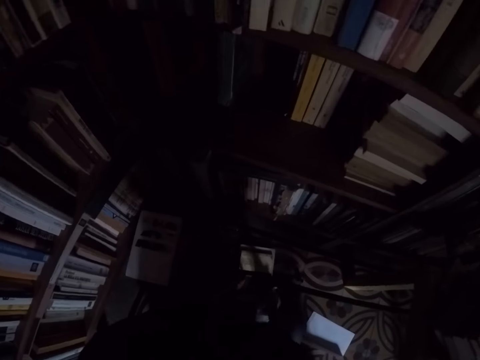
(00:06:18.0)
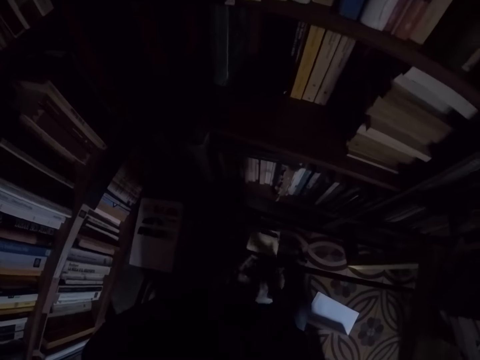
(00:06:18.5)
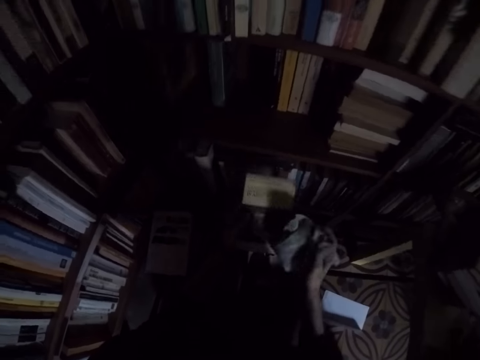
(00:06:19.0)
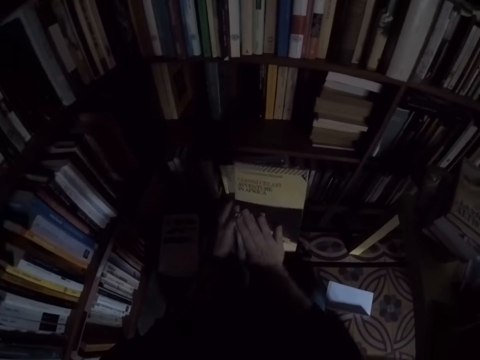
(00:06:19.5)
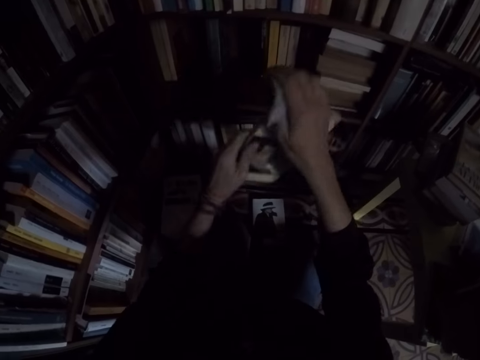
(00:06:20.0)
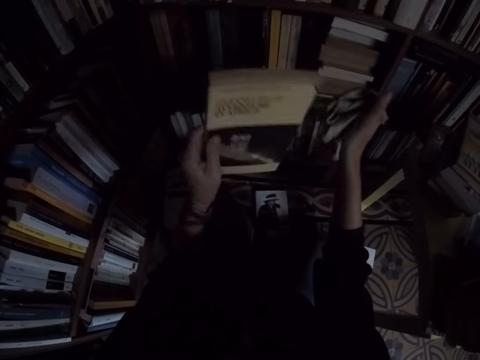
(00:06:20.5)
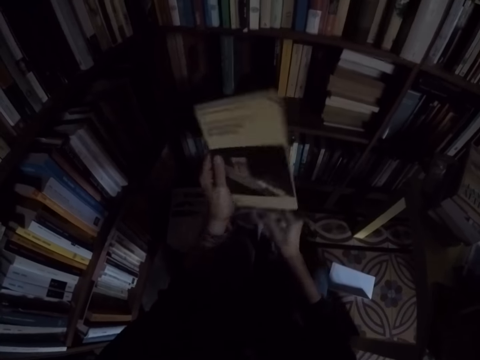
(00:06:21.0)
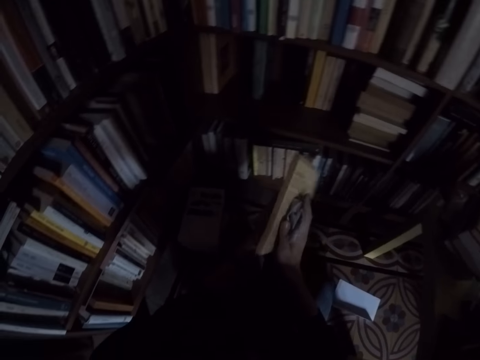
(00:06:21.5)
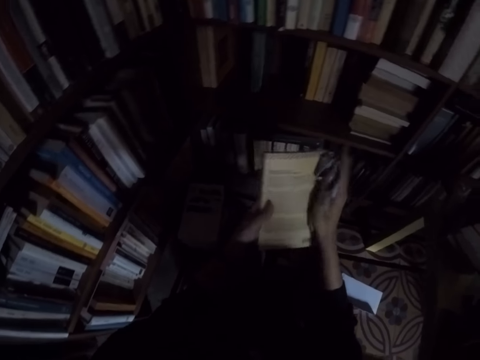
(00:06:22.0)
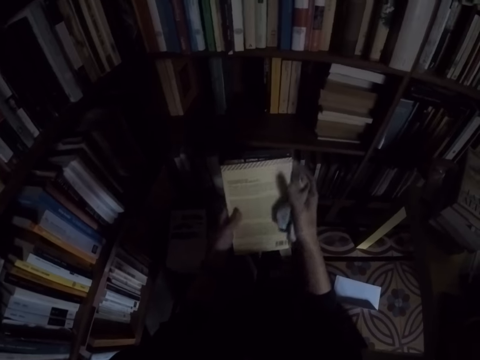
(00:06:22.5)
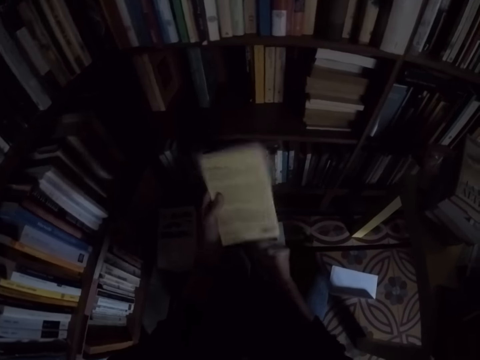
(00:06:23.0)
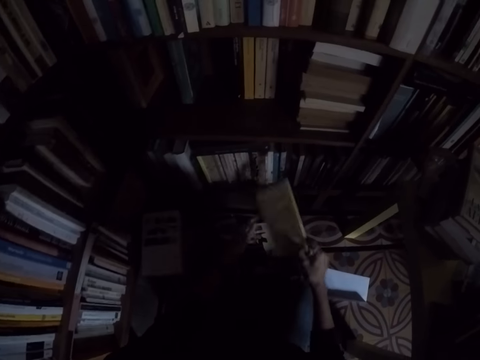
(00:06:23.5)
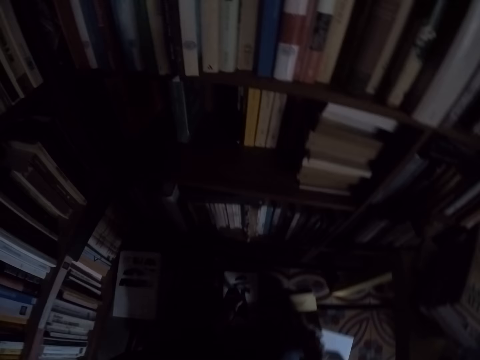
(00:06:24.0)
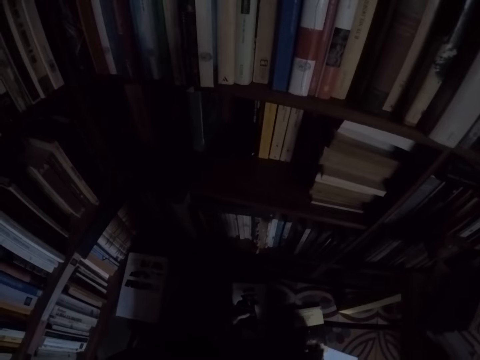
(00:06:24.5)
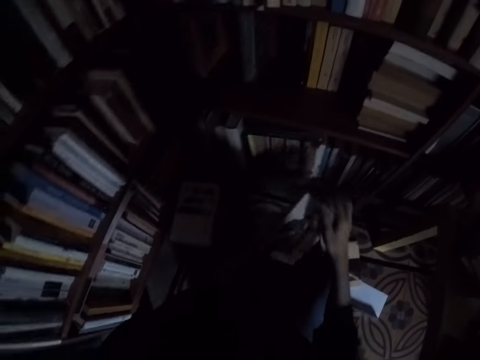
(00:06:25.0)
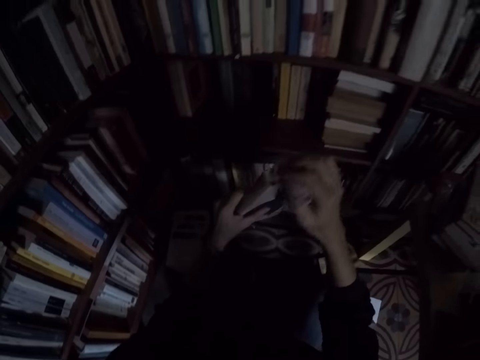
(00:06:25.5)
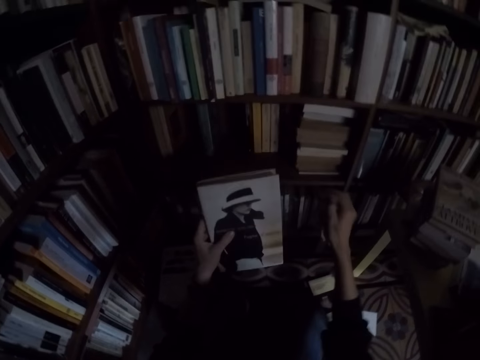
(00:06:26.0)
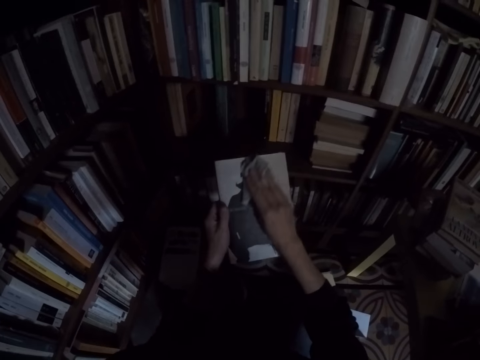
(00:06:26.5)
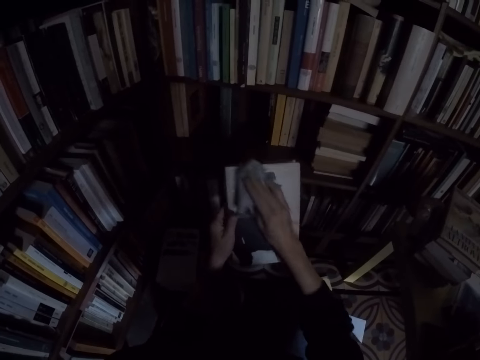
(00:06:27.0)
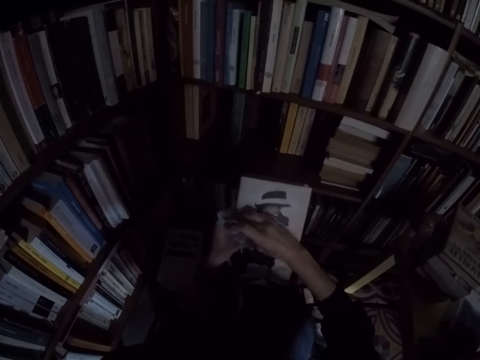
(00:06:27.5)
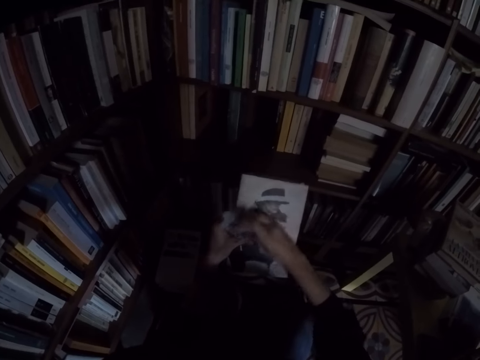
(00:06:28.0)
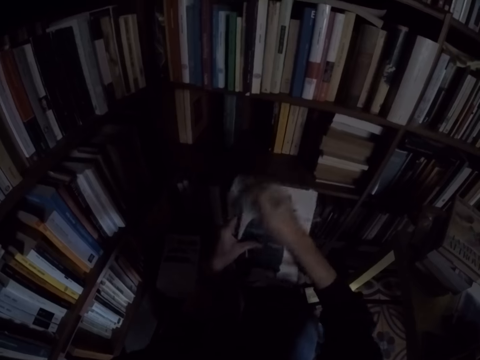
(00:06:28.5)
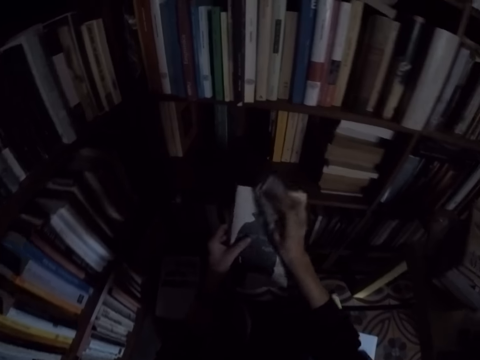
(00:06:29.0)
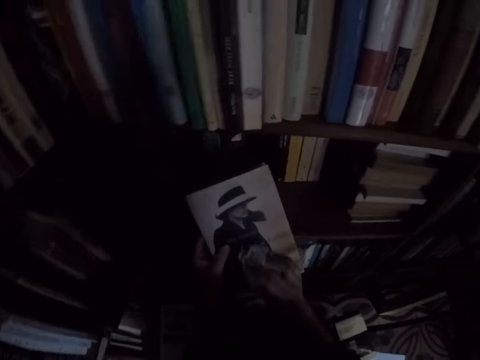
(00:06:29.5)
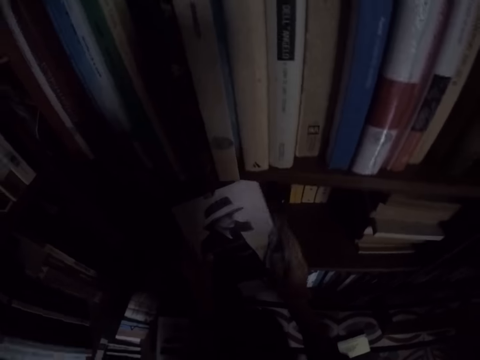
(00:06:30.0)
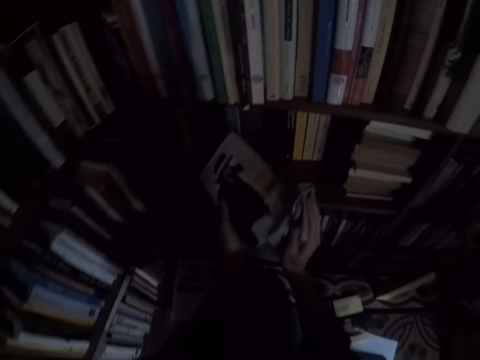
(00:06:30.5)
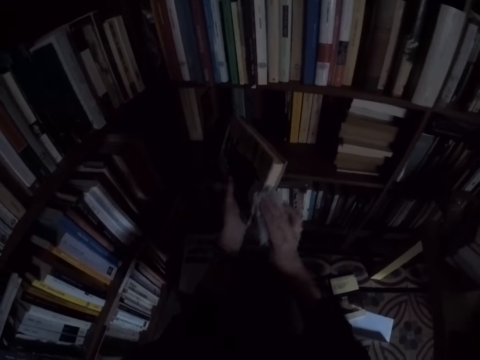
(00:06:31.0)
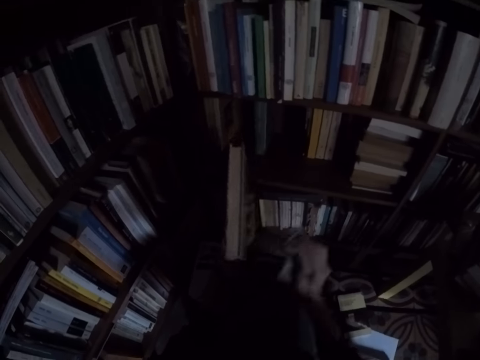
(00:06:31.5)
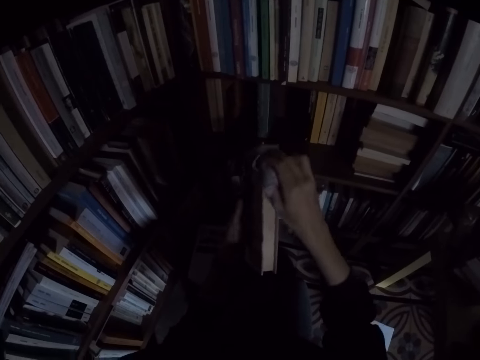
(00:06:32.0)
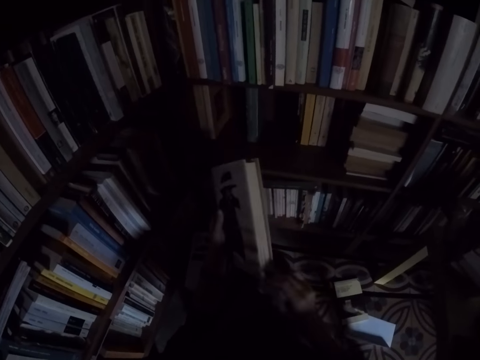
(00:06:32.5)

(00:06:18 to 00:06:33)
The camera wearer takes the book from the top of another book with his left hand. He cleans the book with the rag in his right hand. He drops the book on the floor. He takes the book from the top of another book with his left hand. He cleans the book with the rag in his right hand.

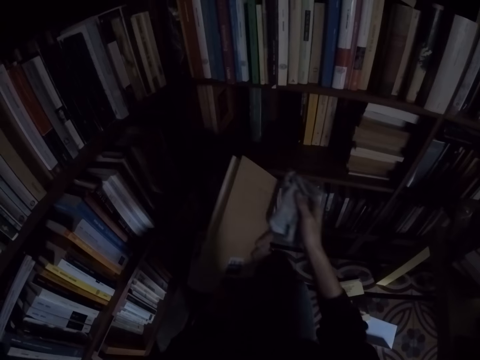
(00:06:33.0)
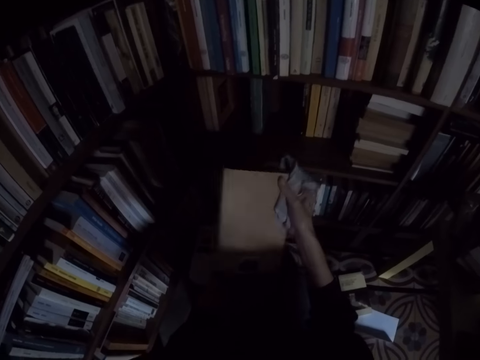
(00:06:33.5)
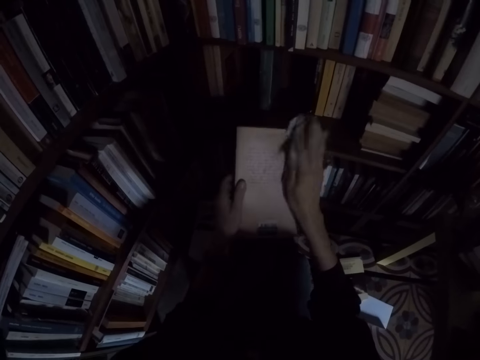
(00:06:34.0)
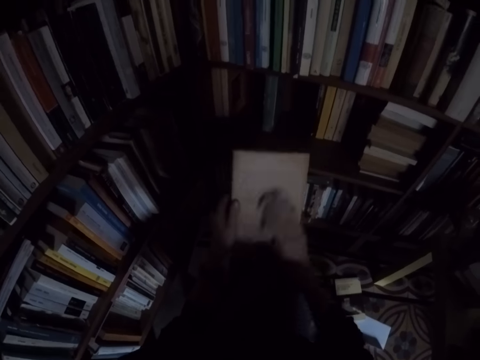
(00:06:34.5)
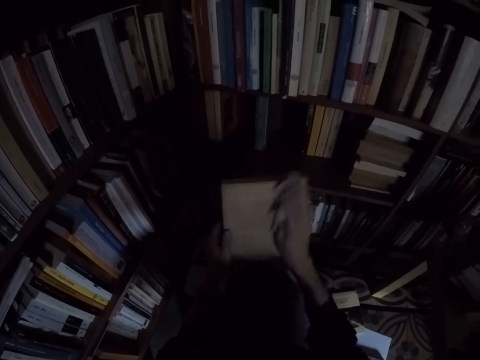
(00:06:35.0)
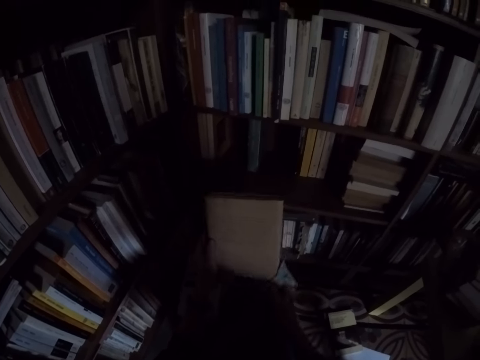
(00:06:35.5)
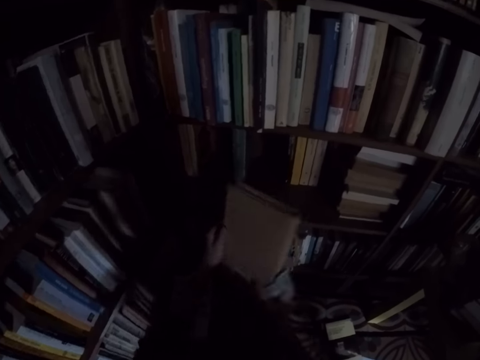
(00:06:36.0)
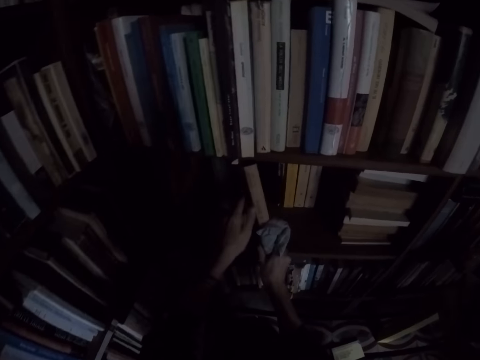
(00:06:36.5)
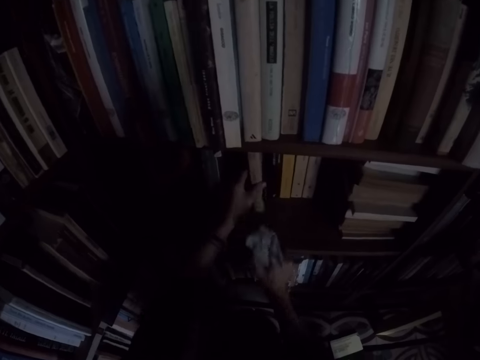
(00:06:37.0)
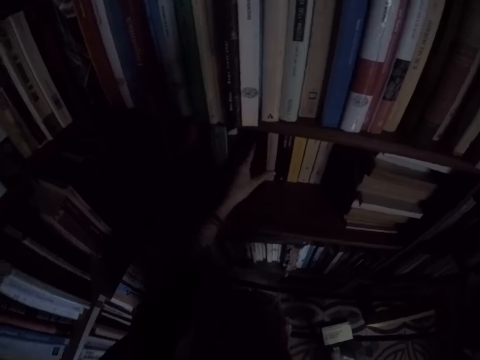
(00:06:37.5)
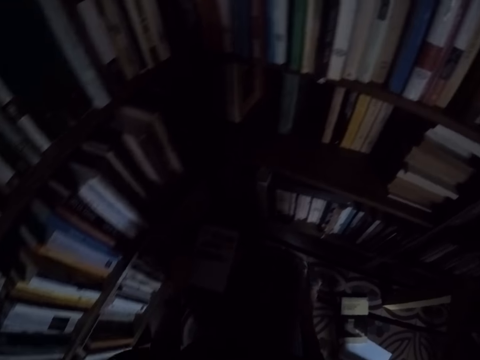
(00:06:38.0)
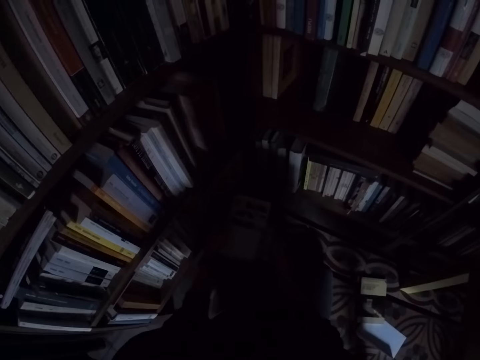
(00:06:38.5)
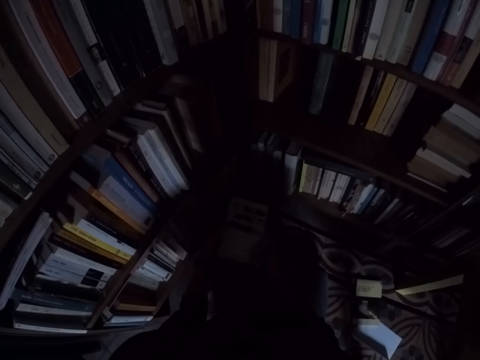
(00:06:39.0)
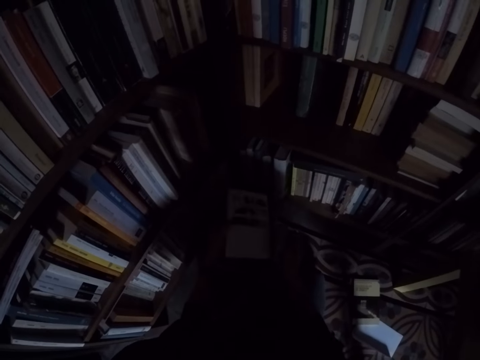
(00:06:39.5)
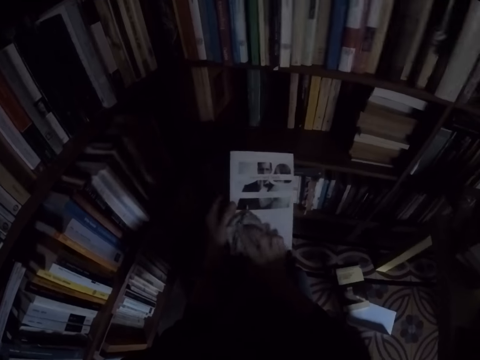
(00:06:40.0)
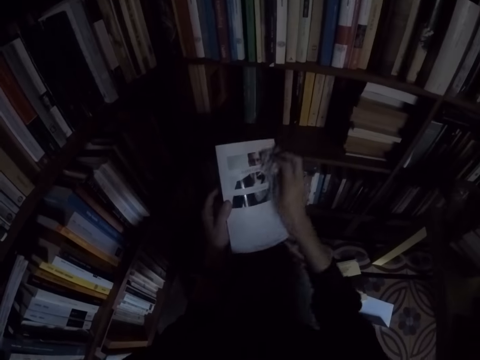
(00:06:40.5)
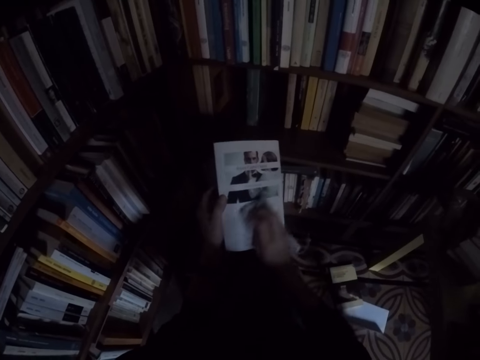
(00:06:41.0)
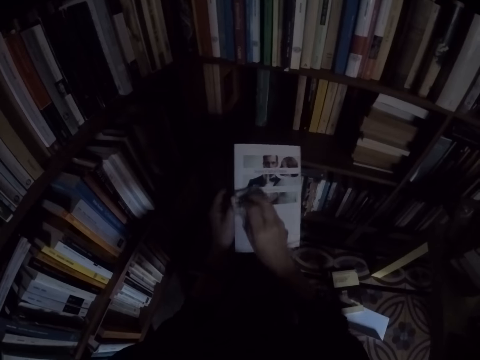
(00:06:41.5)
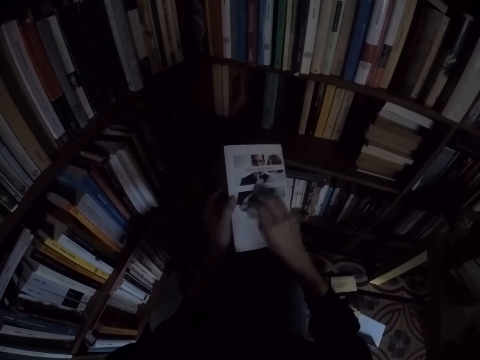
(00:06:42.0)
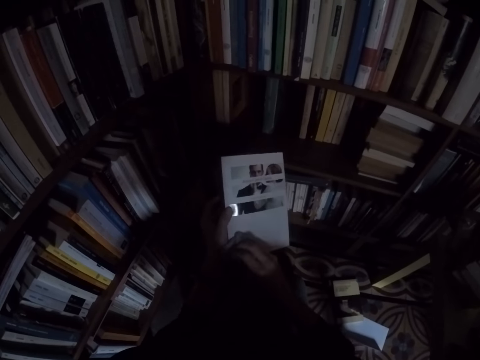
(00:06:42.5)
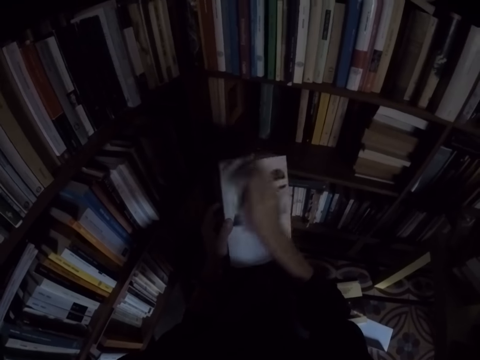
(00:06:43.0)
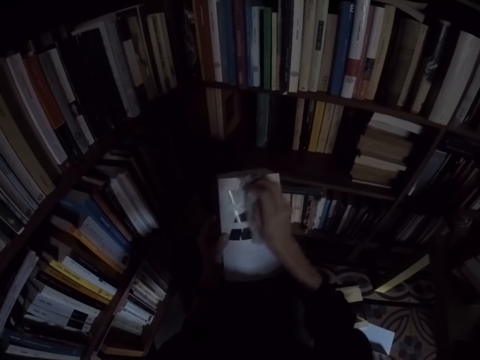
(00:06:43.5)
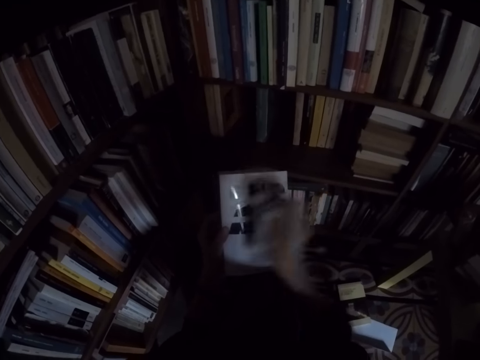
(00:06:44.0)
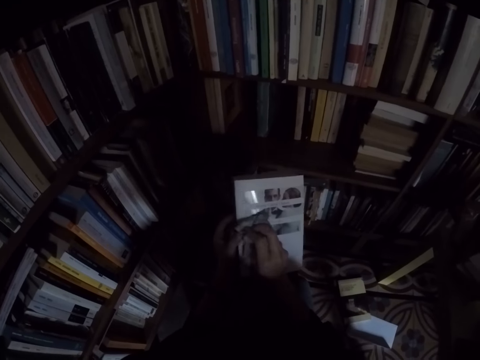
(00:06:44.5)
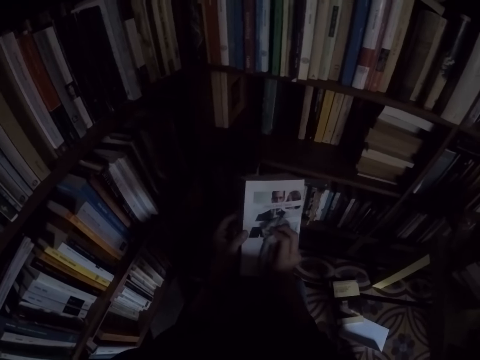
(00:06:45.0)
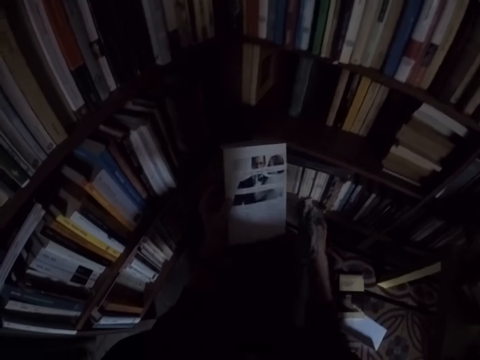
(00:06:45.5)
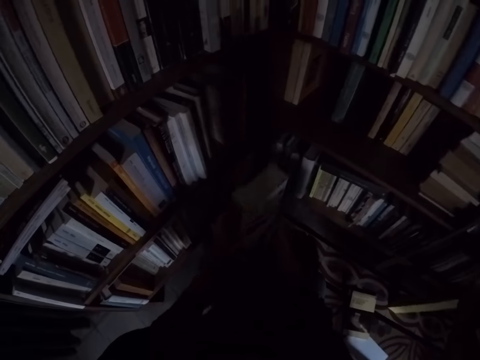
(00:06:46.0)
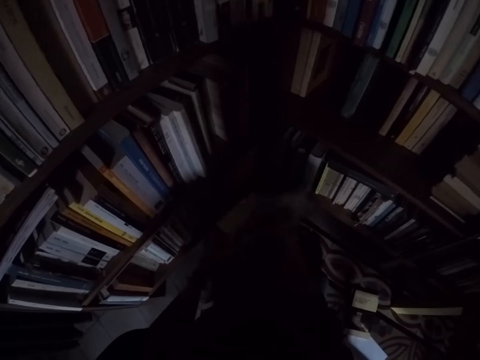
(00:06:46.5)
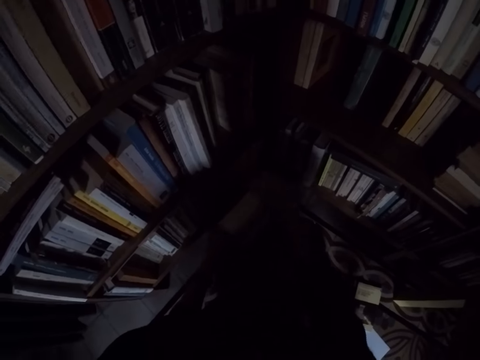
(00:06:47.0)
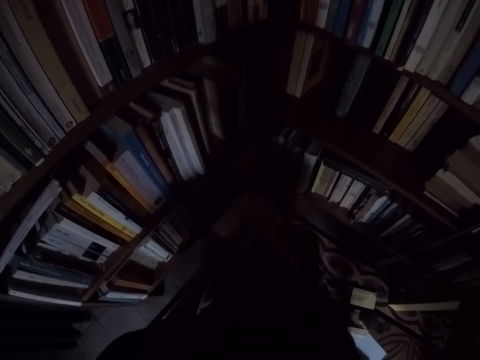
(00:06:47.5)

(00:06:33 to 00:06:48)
The camera wearer places the book on the shelf with his left hand. He takes the book from the top of another book with his left hand. He cleans the book with the rag in his right hand.
